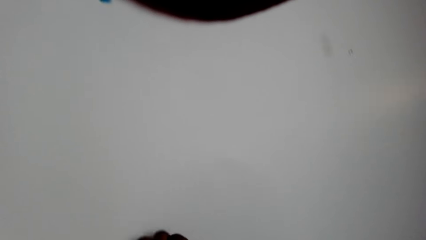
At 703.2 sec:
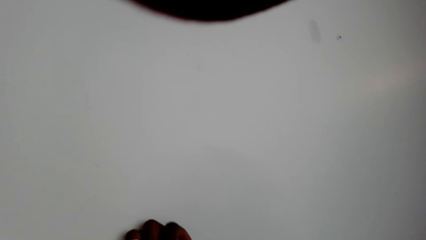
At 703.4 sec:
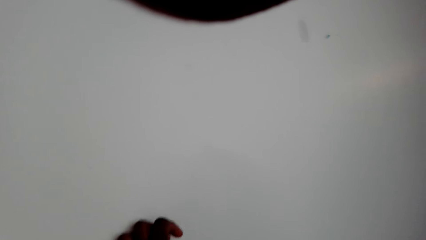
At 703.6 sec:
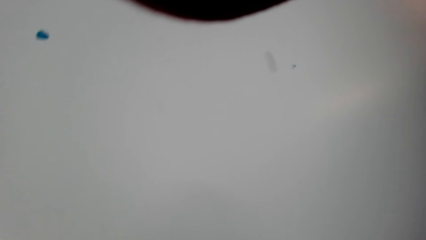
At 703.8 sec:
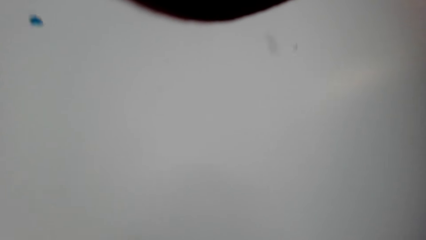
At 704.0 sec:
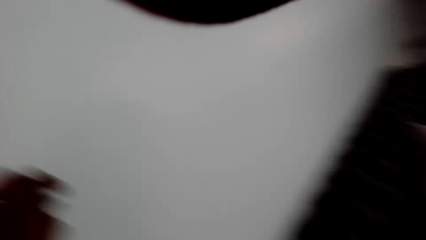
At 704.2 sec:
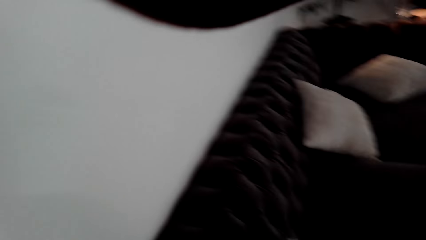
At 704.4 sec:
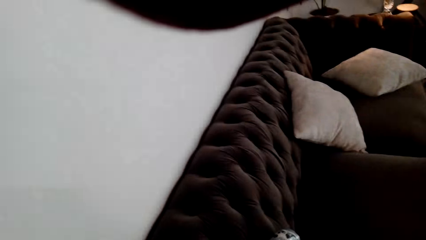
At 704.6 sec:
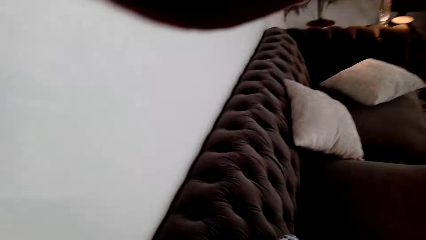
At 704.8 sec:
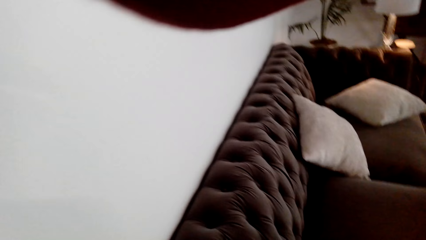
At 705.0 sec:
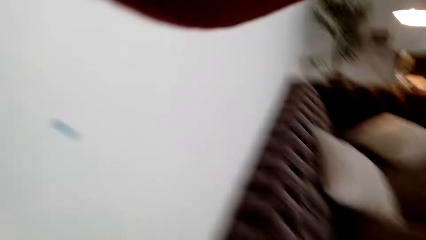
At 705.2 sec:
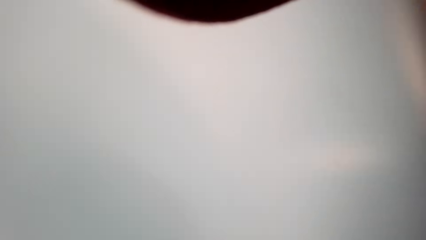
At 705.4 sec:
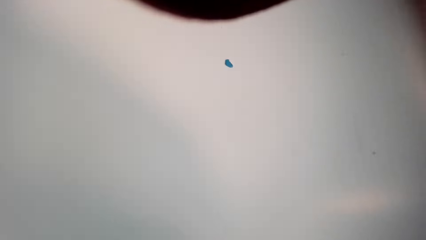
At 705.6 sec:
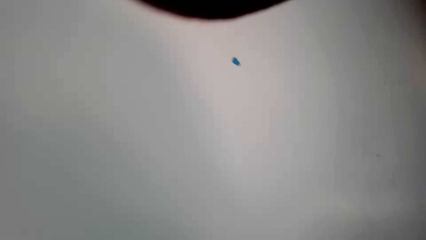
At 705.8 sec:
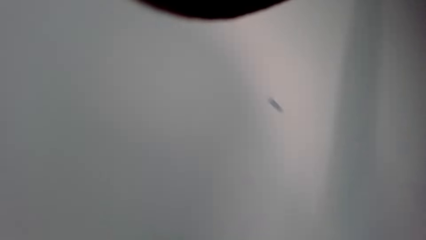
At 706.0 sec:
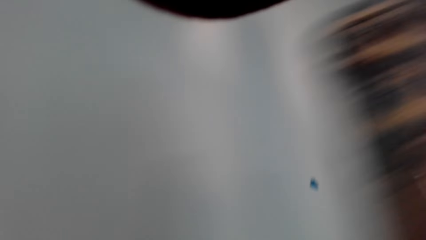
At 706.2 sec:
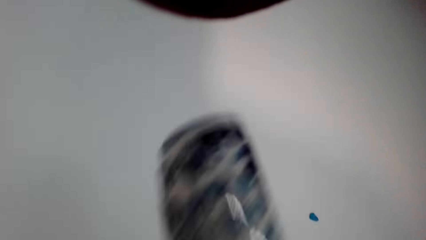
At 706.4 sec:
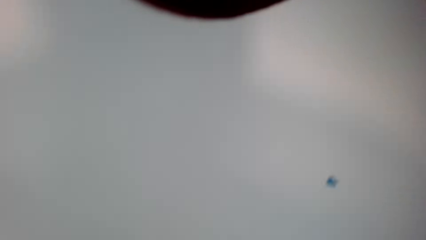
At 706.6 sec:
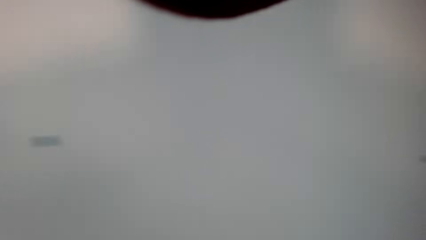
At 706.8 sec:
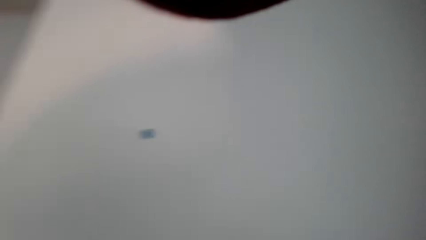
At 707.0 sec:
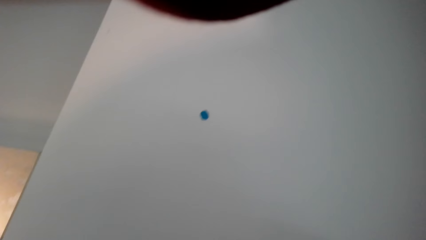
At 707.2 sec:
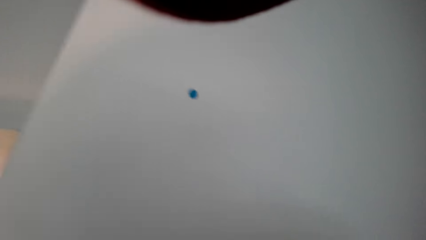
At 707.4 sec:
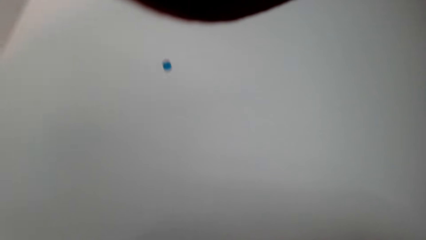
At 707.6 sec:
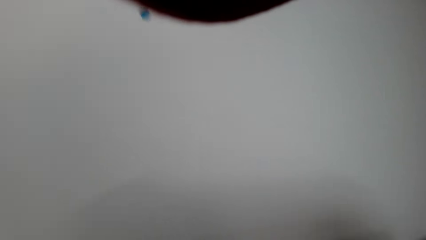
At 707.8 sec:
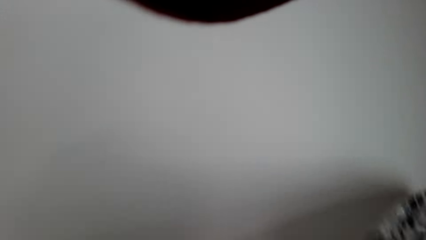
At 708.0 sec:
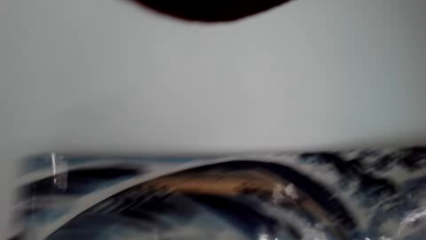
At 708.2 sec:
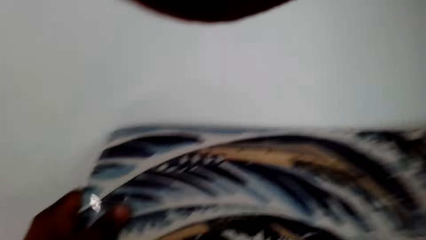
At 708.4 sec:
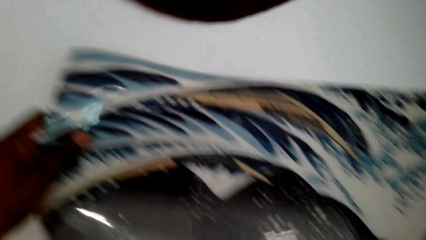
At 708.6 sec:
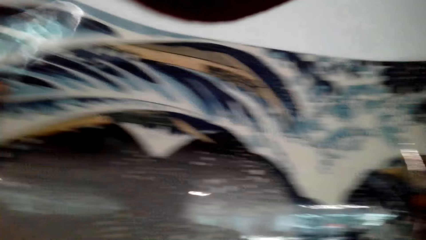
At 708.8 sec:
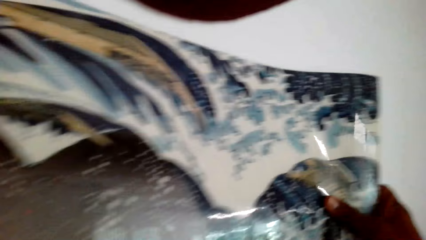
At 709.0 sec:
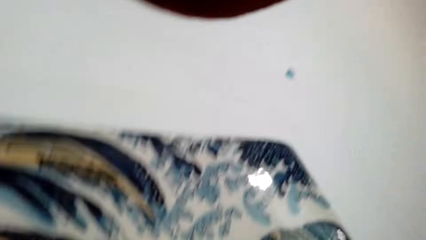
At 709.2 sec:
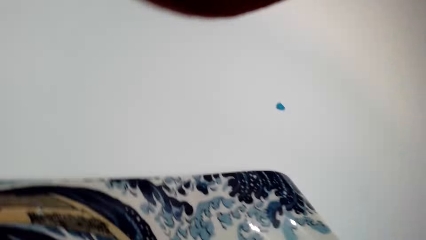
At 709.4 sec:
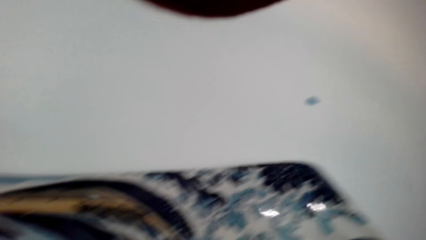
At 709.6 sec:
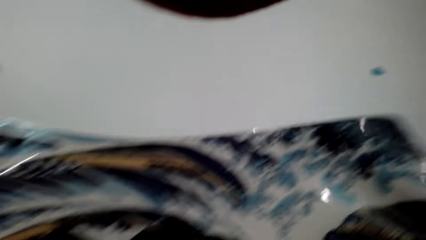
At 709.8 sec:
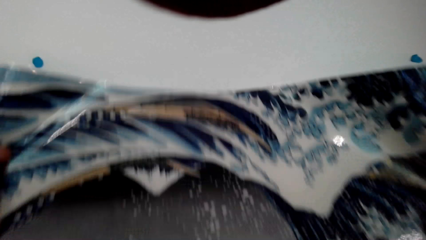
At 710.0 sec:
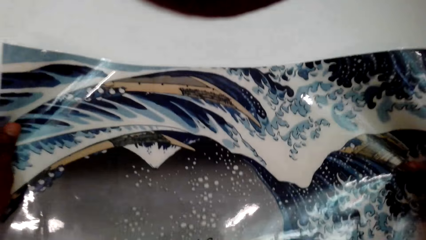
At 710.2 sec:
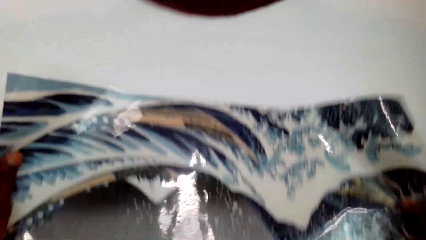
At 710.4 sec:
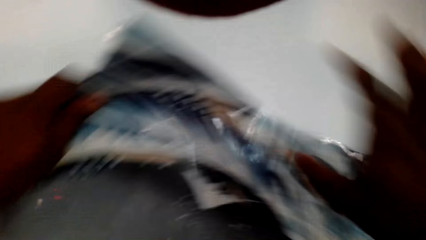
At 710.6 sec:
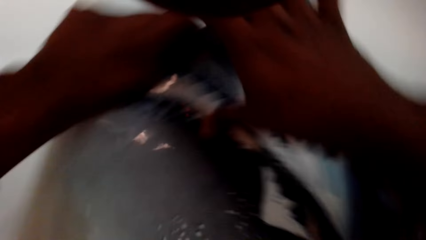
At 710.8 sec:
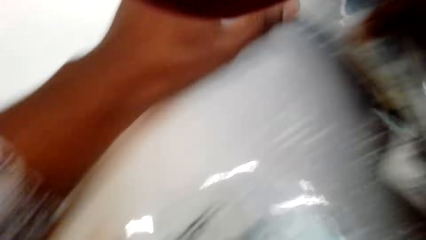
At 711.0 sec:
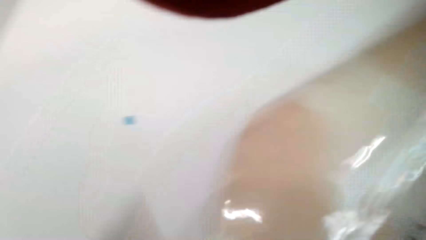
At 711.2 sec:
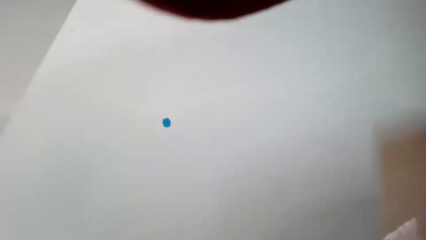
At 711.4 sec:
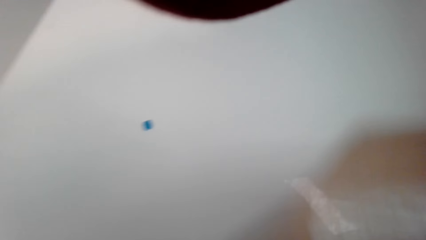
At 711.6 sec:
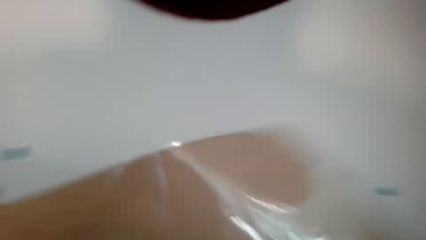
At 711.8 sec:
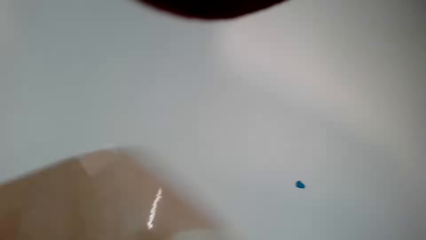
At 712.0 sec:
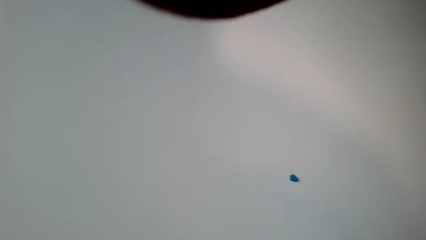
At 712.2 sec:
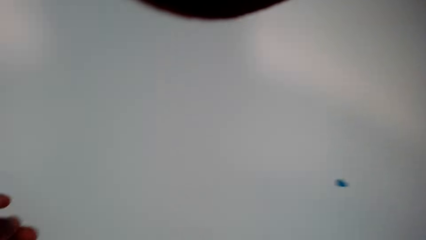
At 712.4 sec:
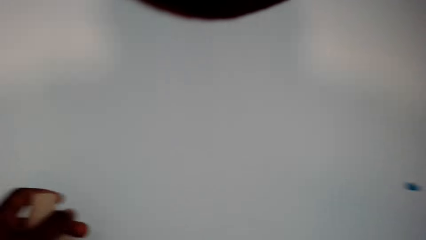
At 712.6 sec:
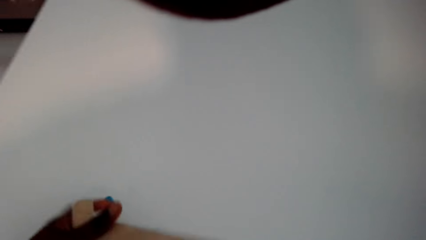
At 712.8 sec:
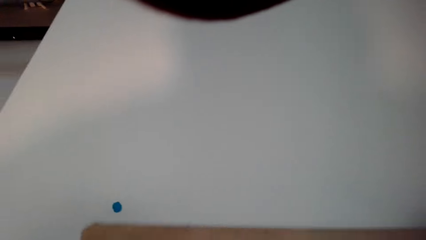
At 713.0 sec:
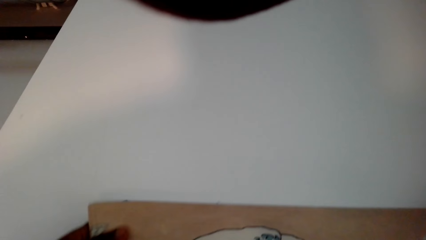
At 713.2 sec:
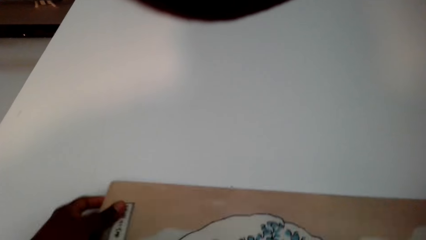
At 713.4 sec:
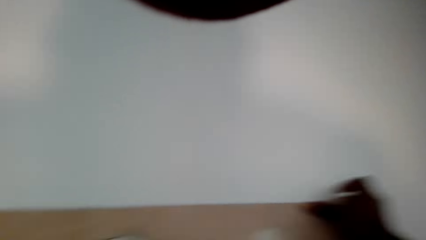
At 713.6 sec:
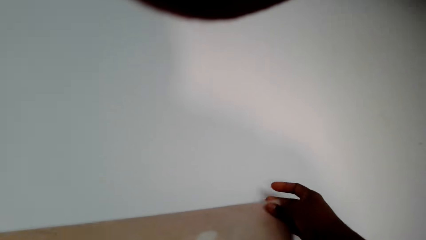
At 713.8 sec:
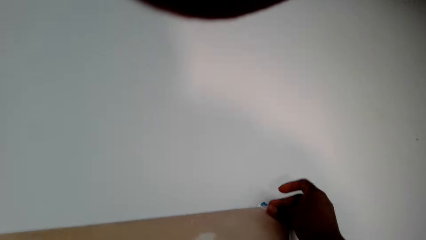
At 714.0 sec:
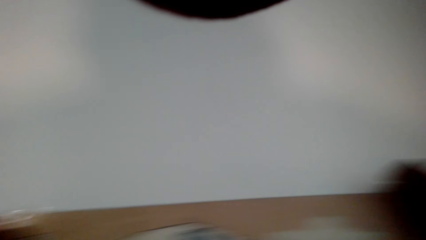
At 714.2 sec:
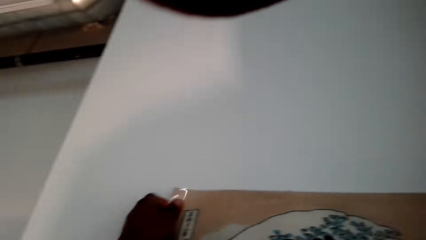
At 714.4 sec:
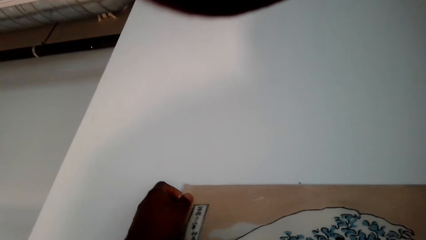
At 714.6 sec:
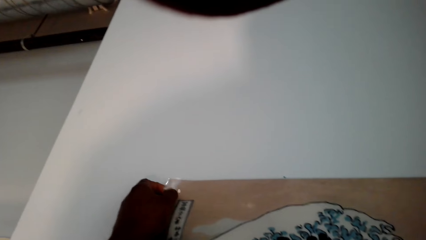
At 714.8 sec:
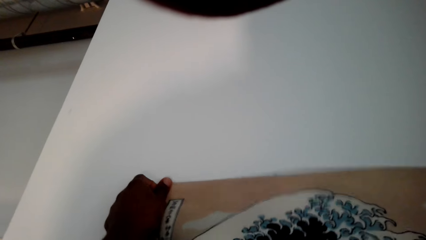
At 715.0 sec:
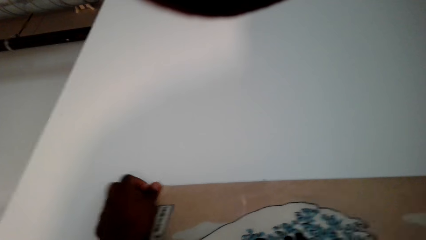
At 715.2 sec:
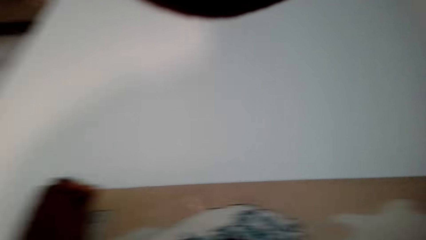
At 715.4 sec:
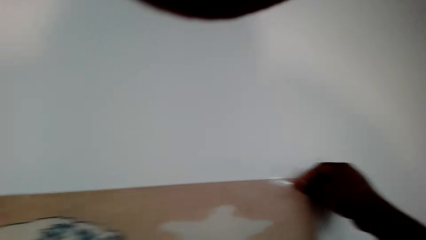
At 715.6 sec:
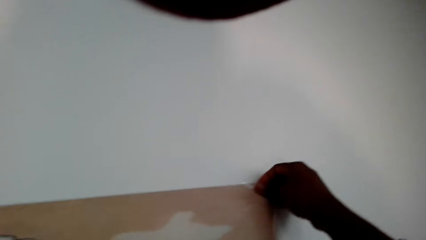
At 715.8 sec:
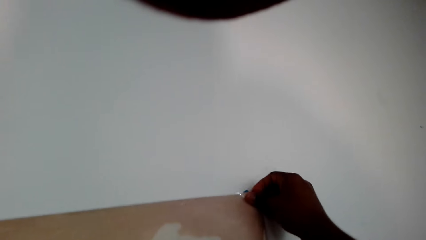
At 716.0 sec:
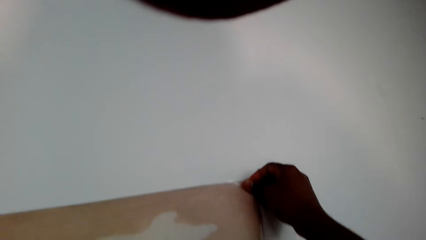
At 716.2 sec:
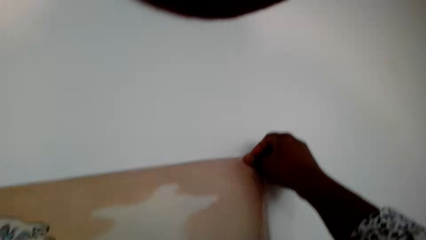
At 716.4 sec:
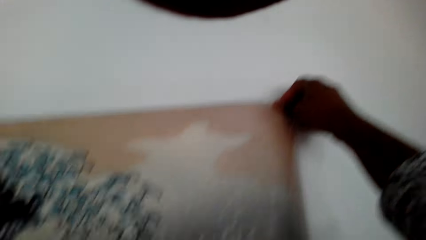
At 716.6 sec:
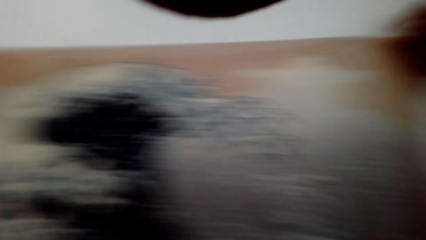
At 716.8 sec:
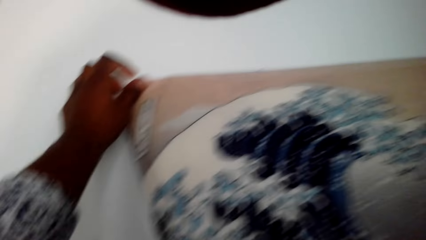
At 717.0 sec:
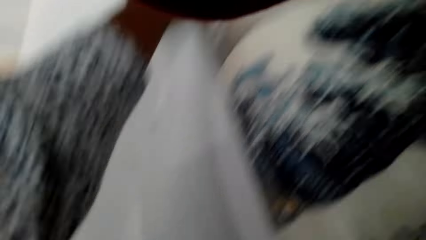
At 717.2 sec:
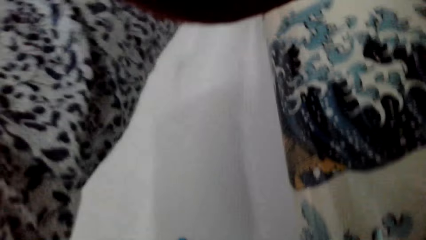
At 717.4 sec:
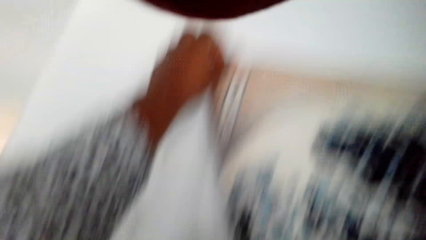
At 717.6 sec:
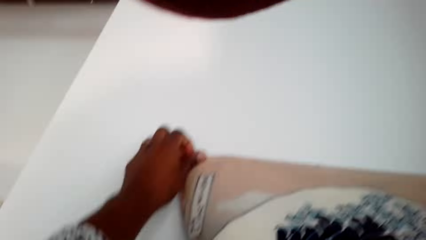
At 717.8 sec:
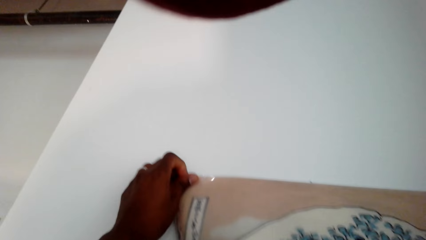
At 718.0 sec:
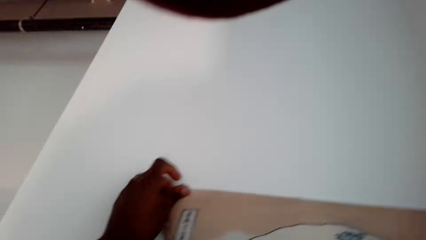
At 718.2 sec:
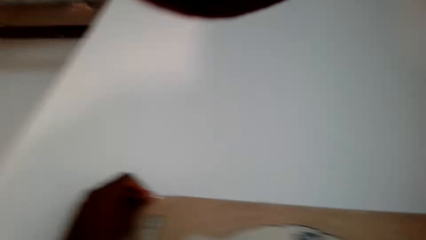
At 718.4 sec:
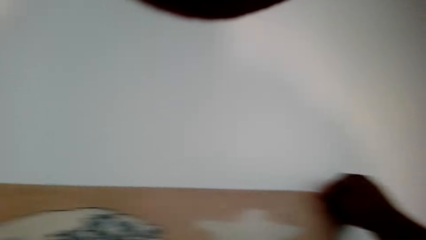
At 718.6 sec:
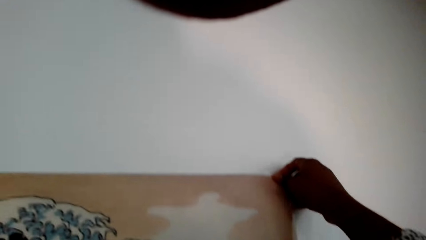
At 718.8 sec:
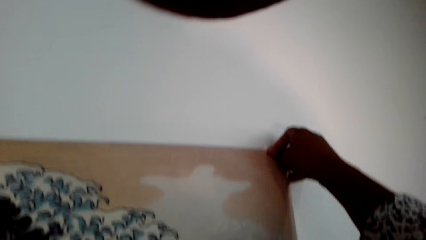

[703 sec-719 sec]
The camera wearer picks up a wall art. They adjust the wall art. They mount the wall art on the wall.
